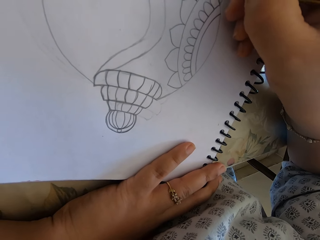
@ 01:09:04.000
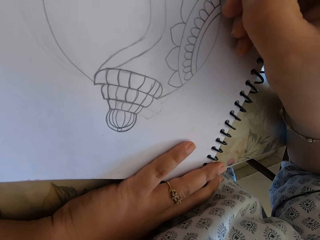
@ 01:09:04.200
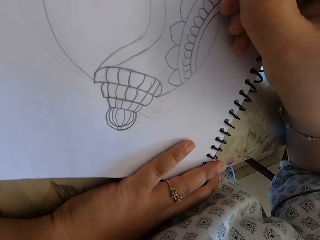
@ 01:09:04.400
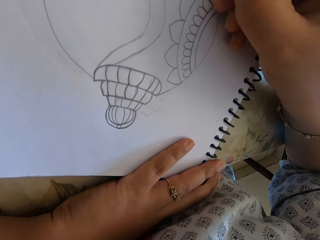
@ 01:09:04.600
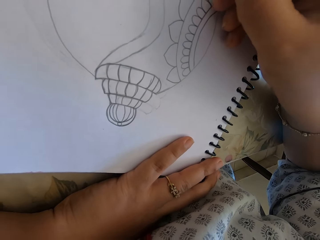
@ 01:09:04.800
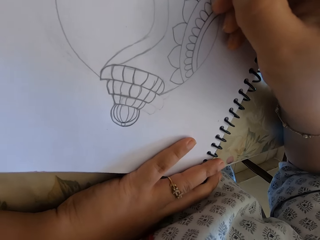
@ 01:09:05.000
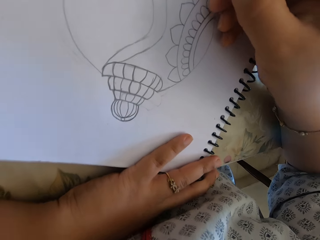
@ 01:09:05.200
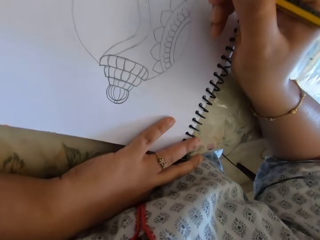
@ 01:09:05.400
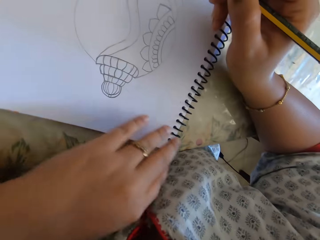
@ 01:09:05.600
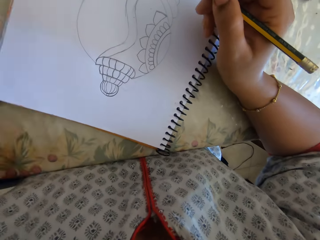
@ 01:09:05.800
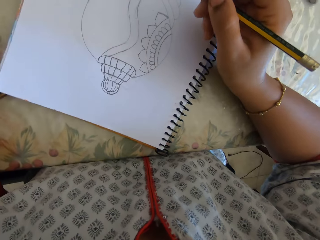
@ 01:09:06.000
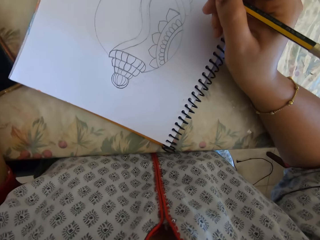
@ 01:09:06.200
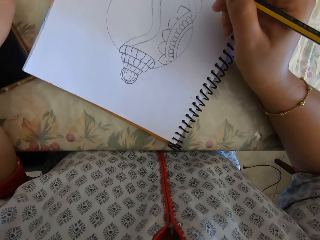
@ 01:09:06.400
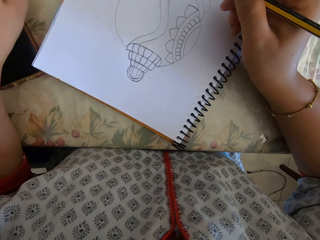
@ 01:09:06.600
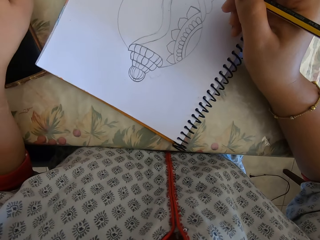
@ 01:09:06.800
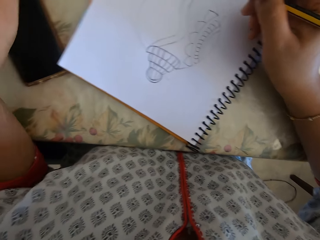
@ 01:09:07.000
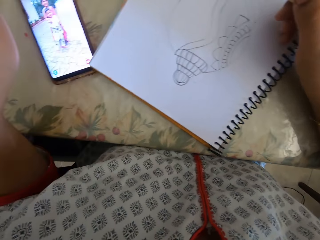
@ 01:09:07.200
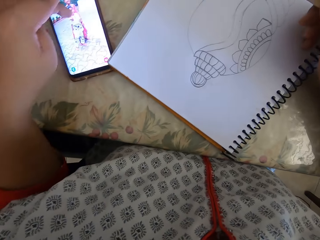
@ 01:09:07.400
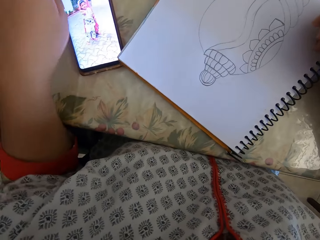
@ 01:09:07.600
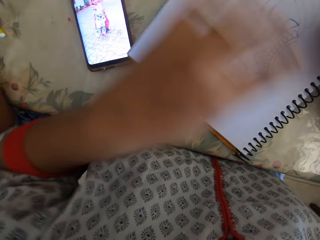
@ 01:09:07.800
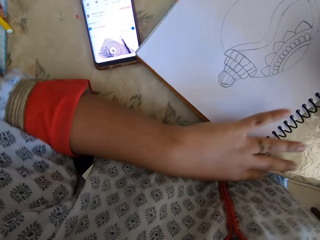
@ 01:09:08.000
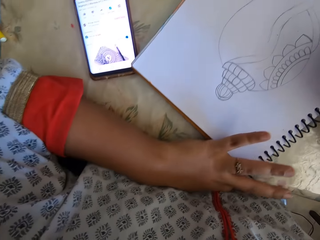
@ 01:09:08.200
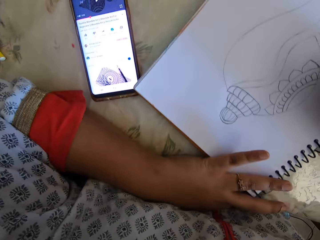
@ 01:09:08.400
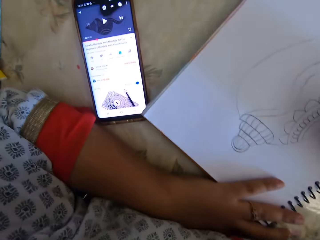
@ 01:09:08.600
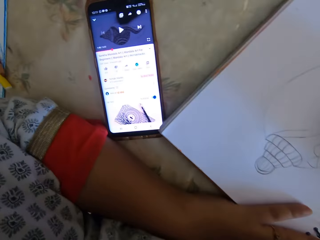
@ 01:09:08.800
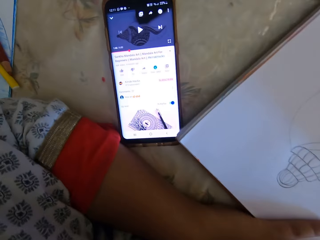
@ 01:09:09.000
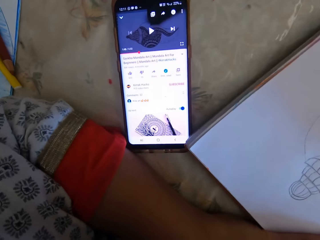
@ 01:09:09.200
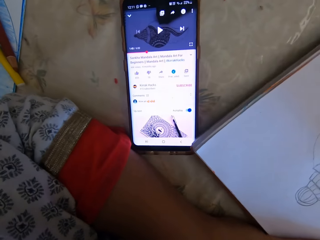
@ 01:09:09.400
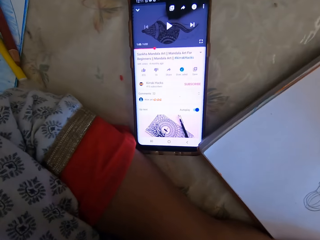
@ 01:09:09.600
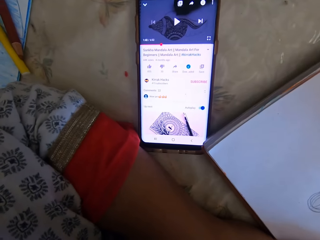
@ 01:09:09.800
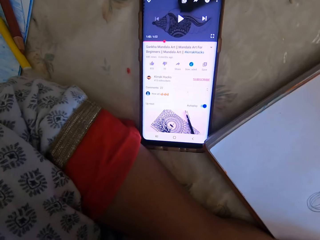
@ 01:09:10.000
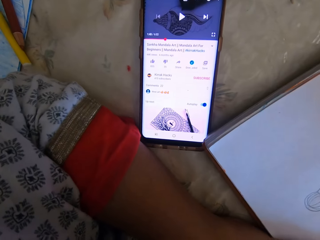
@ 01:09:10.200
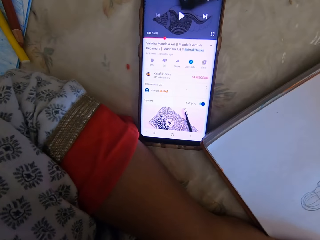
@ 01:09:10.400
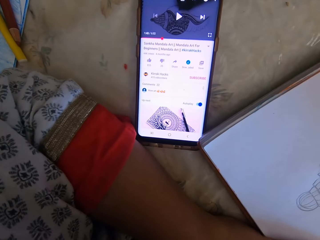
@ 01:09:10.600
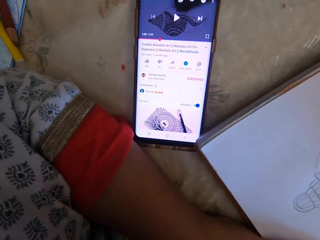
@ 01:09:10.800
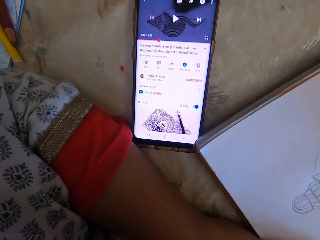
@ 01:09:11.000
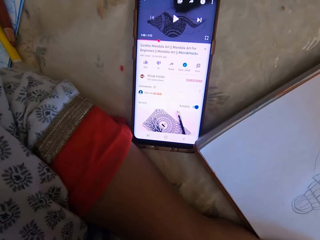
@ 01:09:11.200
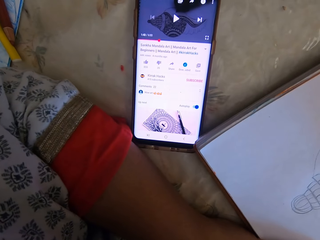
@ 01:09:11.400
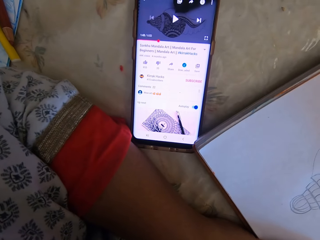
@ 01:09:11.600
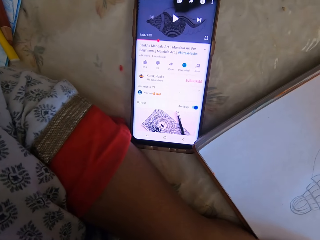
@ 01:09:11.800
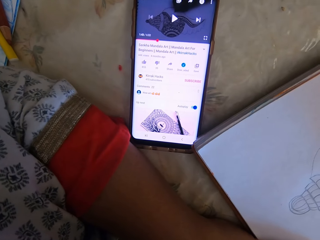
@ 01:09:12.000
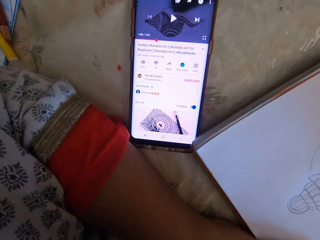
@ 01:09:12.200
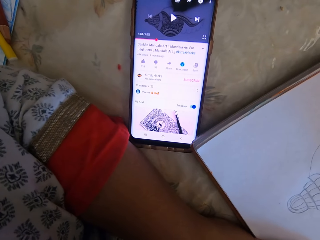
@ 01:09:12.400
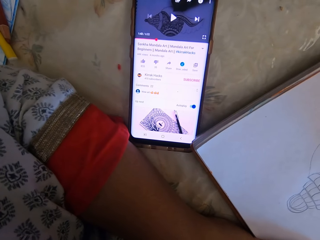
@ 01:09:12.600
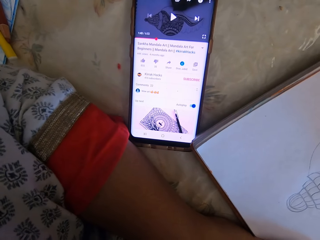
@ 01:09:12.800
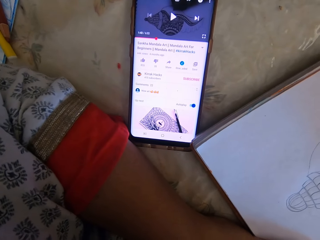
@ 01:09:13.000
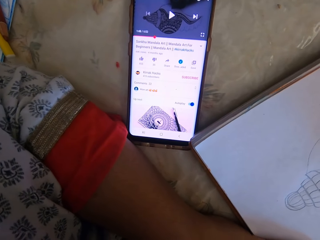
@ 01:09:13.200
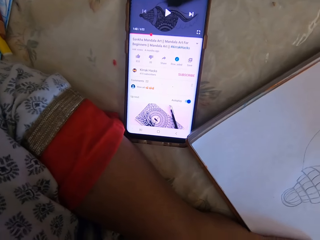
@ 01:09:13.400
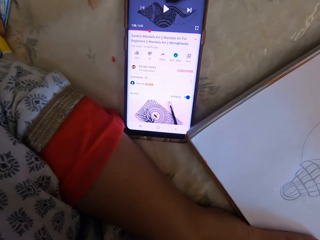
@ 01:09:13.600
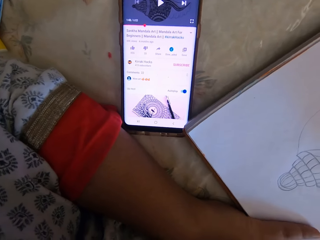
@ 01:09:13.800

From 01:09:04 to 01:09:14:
The camera wearer switches the phone on. They swipe on the phone's screen. They touch the phone. They look at the phone.

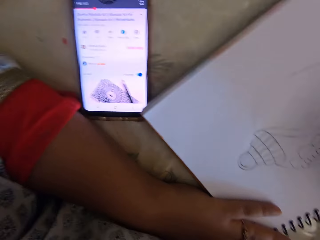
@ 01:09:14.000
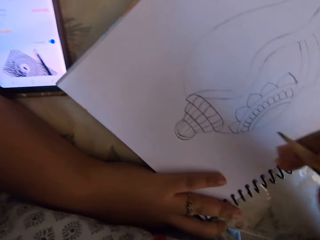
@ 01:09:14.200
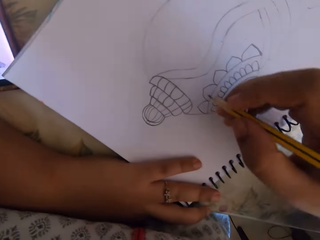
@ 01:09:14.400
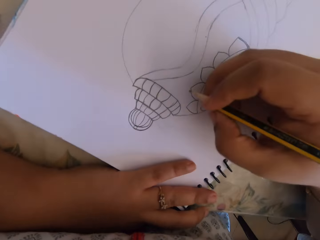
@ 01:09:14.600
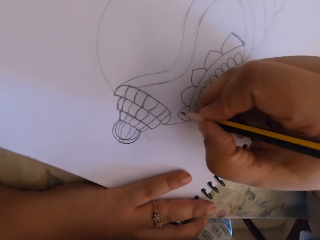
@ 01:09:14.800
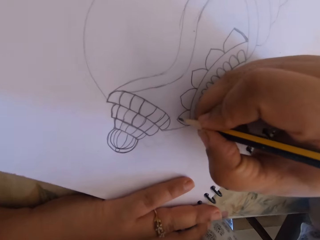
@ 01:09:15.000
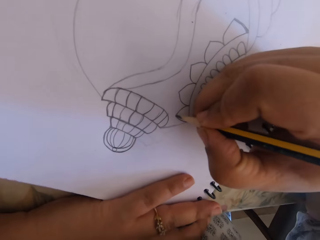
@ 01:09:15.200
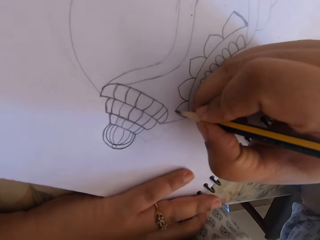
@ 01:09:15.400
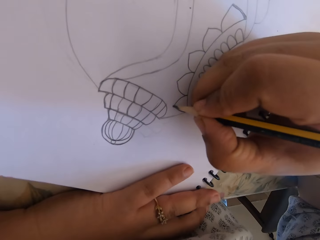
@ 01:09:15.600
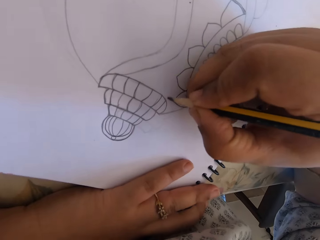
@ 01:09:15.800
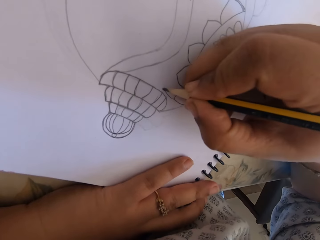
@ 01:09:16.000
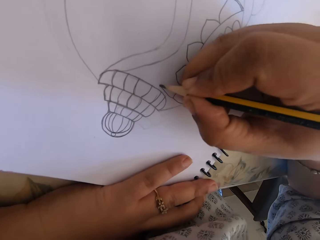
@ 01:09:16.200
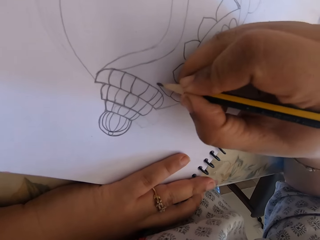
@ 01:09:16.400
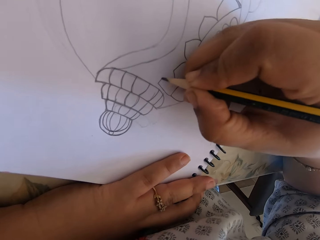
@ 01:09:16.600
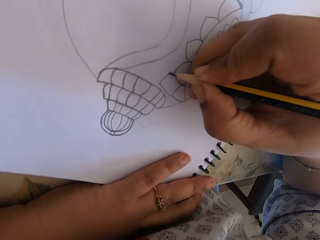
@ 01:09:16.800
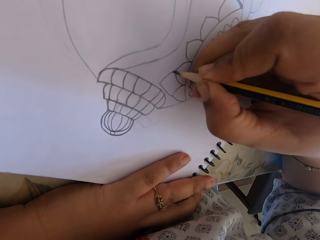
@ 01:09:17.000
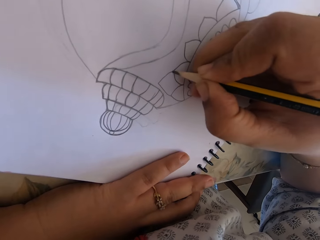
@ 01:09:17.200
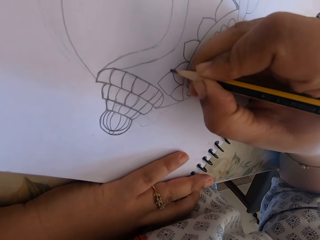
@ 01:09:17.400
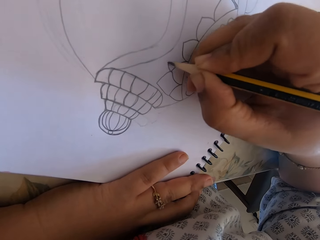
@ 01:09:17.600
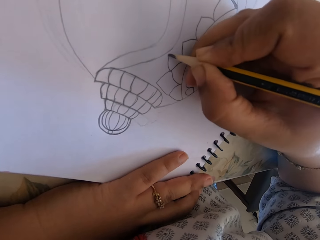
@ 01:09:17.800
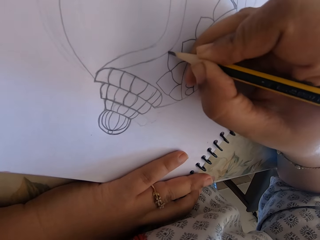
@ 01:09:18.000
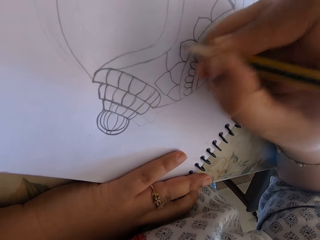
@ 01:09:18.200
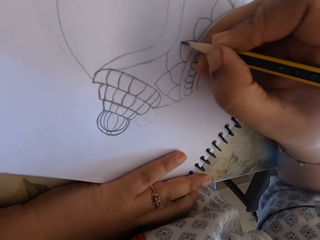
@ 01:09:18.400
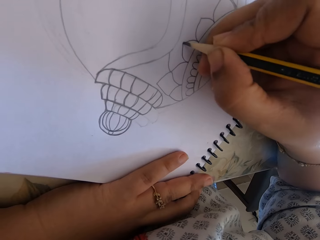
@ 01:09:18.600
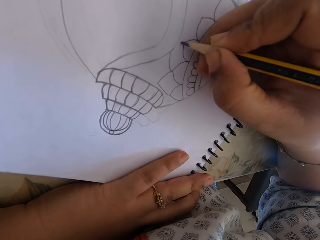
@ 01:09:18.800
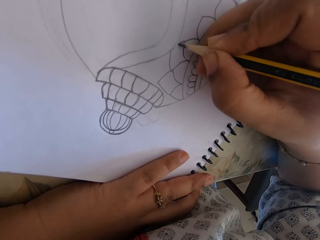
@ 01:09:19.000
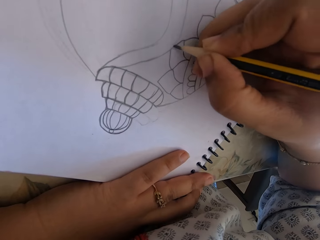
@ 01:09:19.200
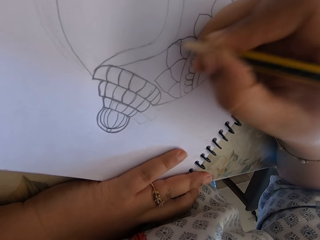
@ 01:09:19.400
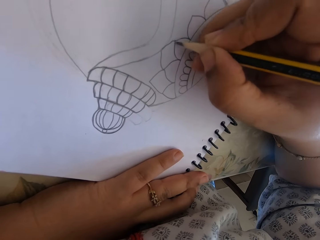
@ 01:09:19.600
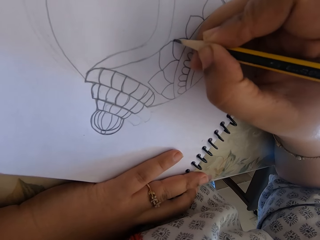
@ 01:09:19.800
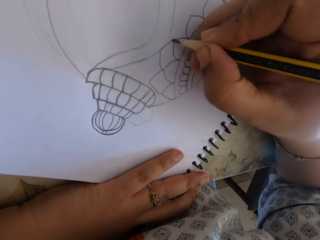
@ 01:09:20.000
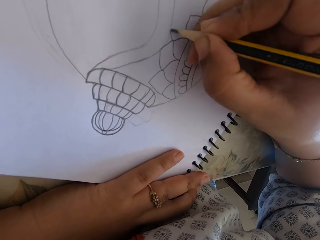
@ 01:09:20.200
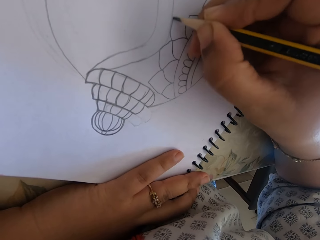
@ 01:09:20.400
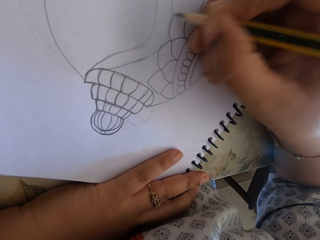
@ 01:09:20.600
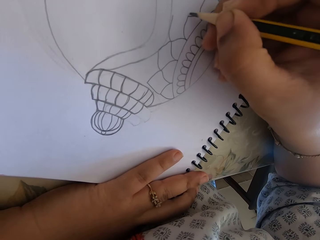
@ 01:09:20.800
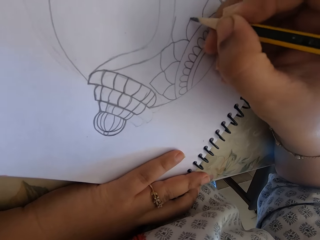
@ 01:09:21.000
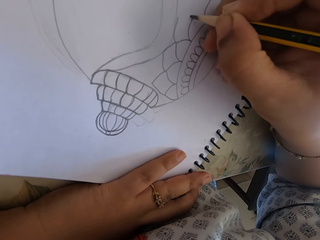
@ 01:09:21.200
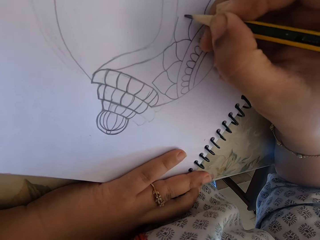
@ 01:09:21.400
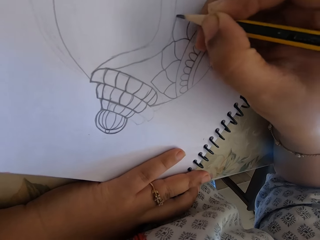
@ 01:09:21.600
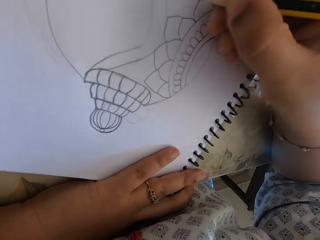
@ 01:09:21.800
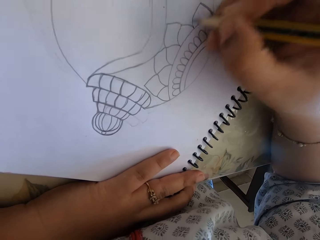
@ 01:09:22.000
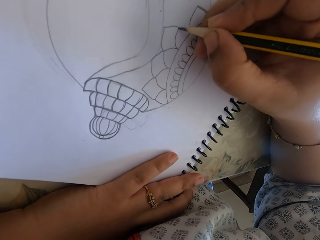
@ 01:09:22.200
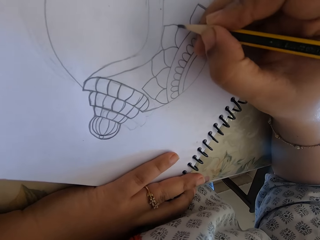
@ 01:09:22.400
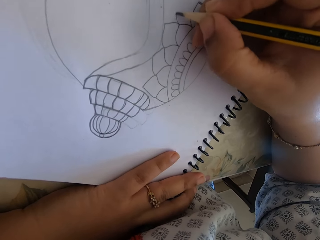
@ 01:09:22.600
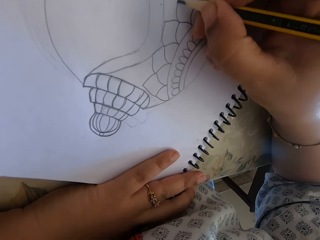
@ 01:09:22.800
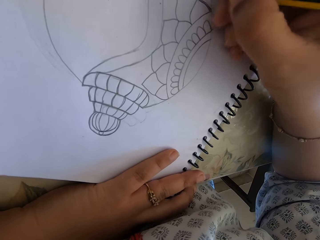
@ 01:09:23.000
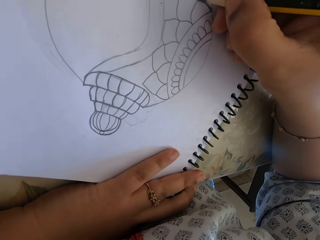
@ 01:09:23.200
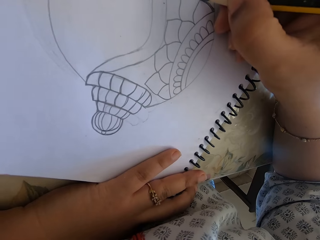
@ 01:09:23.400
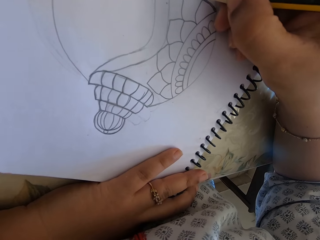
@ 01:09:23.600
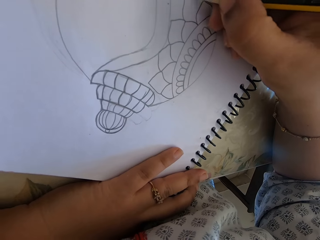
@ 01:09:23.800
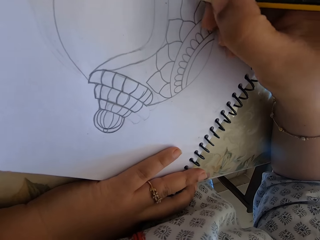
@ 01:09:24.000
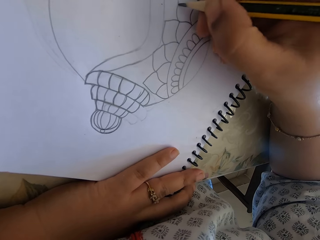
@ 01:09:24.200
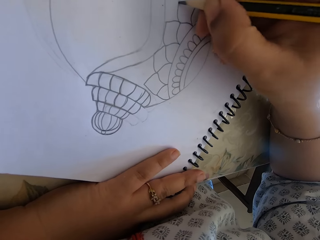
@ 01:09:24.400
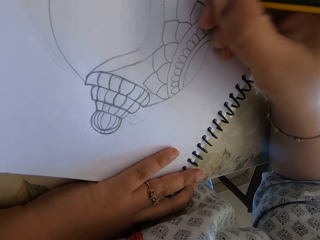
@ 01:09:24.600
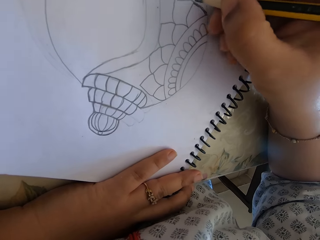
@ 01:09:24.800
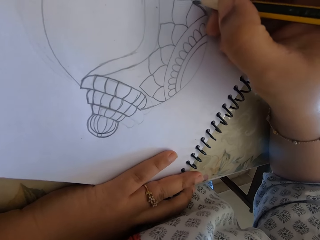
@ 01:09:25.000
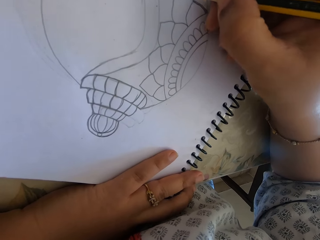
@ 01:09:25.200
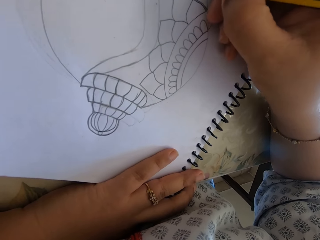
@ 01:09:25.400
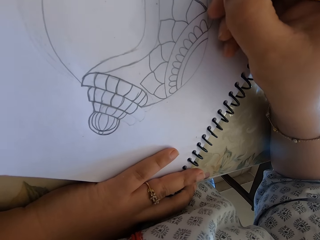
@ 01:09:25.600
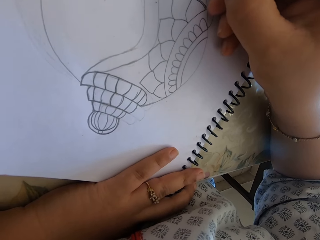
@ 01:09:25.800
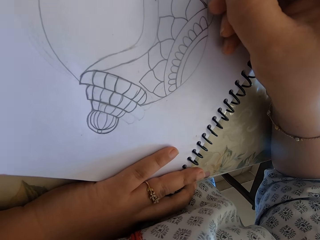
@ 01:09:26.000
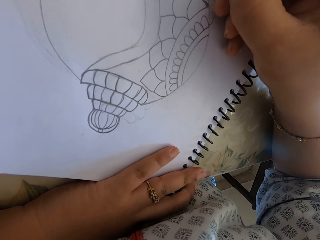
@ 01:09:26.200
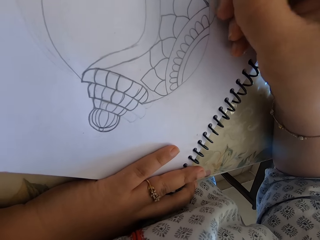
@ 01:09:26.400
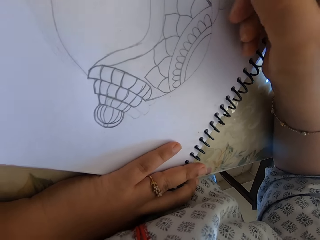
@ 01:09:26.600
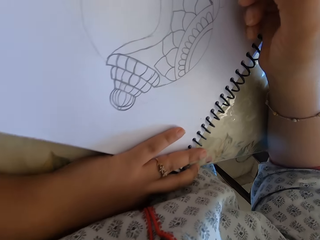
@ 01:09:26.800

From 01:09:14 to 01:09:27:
The camera wearer draws on the book with the pencil. They write.
